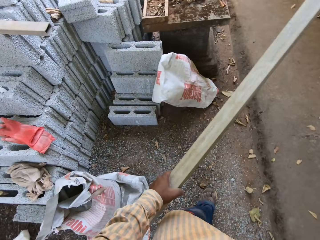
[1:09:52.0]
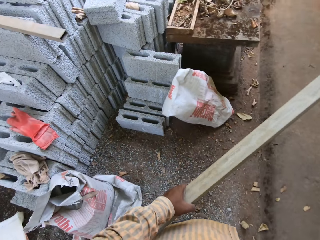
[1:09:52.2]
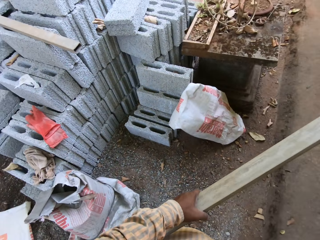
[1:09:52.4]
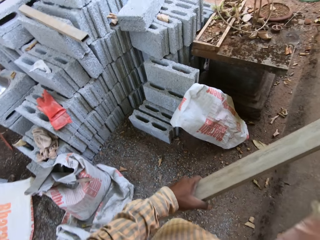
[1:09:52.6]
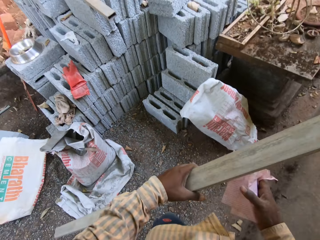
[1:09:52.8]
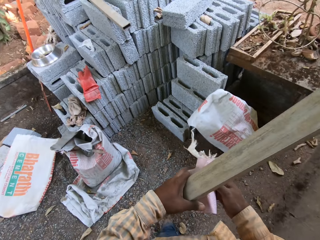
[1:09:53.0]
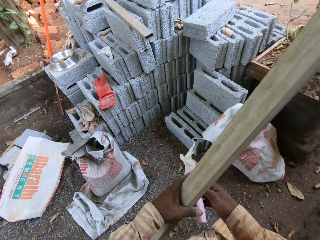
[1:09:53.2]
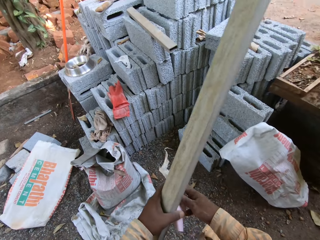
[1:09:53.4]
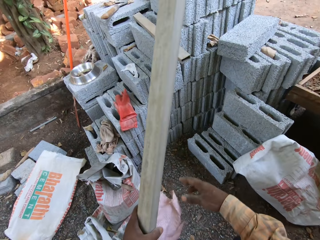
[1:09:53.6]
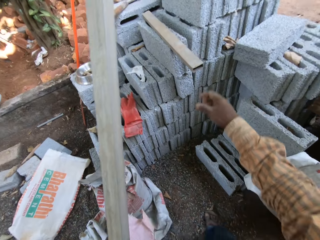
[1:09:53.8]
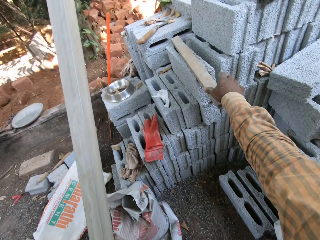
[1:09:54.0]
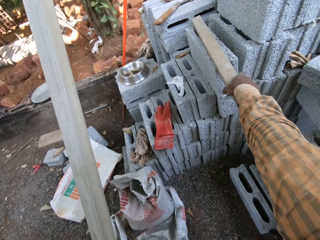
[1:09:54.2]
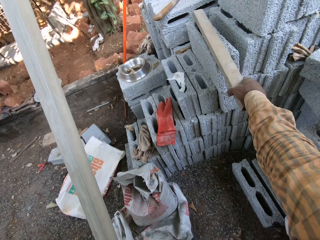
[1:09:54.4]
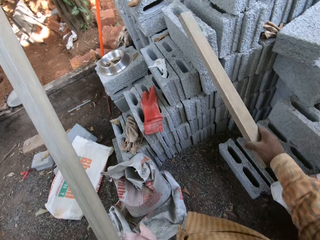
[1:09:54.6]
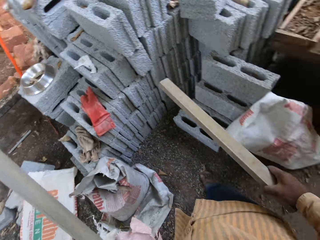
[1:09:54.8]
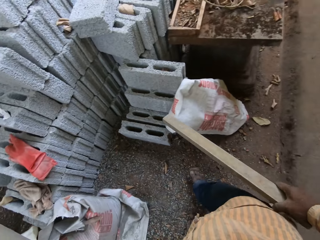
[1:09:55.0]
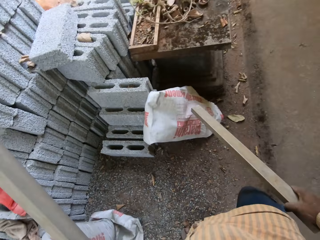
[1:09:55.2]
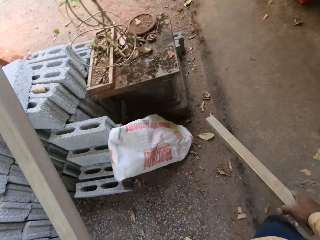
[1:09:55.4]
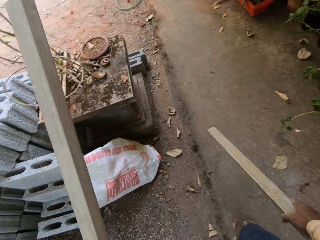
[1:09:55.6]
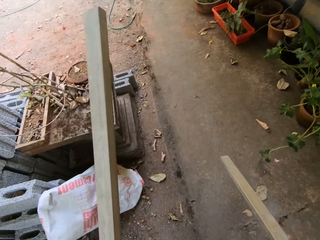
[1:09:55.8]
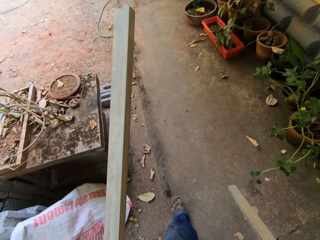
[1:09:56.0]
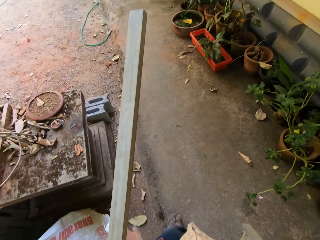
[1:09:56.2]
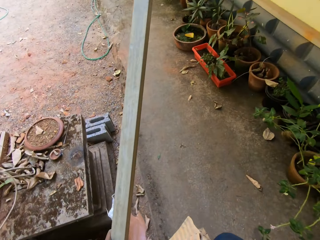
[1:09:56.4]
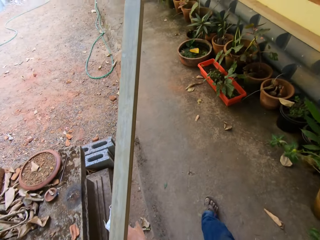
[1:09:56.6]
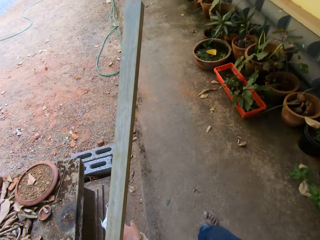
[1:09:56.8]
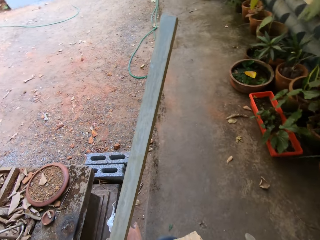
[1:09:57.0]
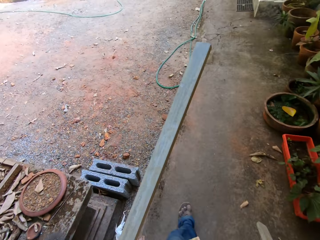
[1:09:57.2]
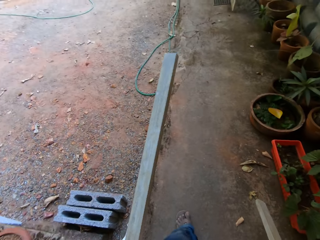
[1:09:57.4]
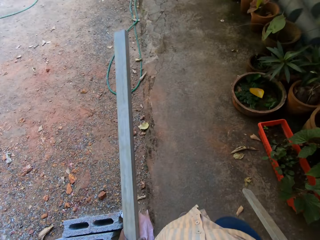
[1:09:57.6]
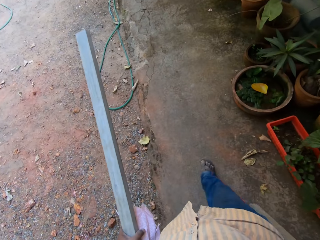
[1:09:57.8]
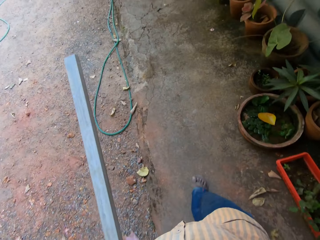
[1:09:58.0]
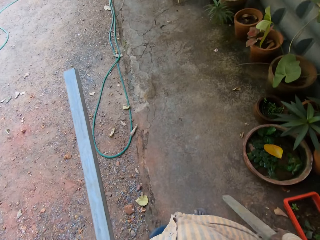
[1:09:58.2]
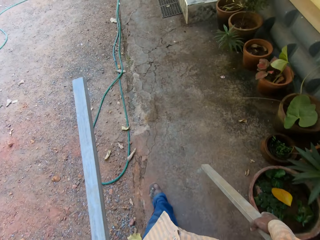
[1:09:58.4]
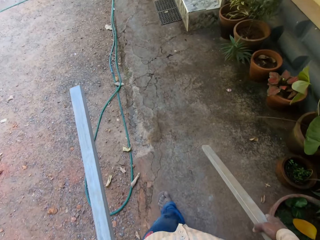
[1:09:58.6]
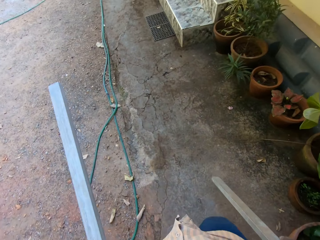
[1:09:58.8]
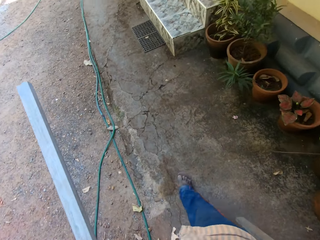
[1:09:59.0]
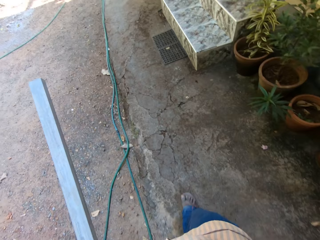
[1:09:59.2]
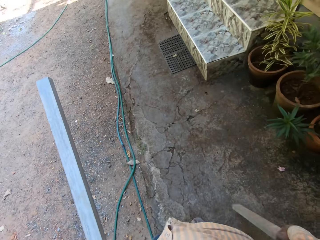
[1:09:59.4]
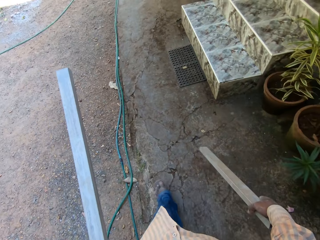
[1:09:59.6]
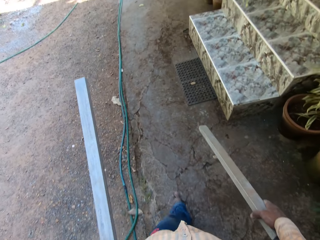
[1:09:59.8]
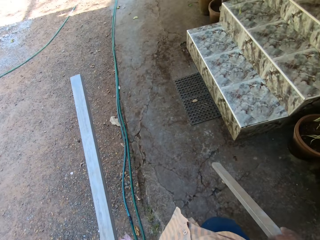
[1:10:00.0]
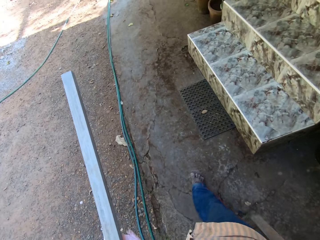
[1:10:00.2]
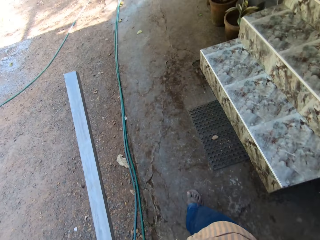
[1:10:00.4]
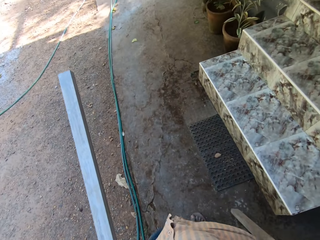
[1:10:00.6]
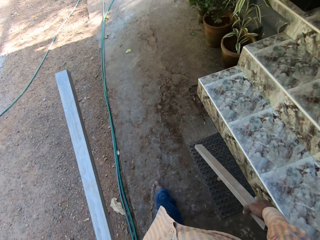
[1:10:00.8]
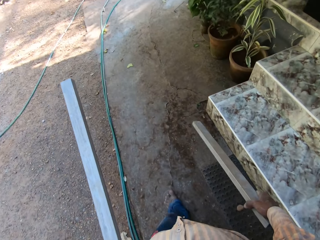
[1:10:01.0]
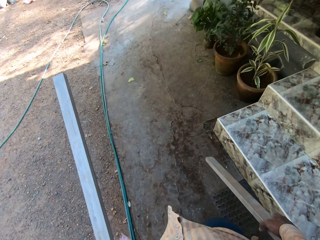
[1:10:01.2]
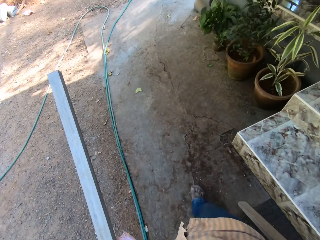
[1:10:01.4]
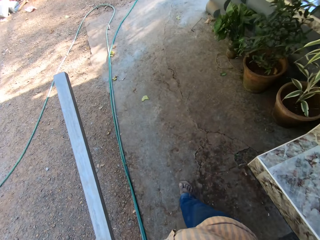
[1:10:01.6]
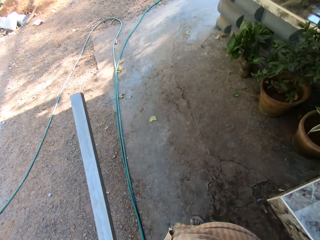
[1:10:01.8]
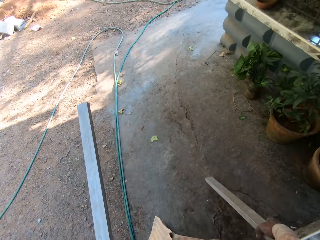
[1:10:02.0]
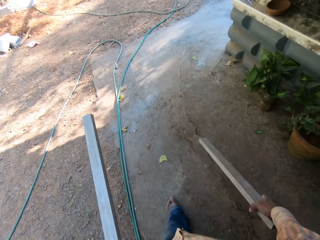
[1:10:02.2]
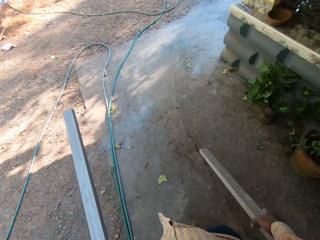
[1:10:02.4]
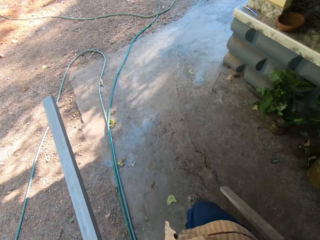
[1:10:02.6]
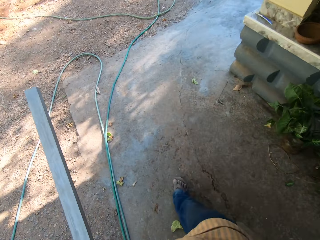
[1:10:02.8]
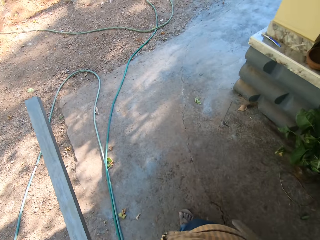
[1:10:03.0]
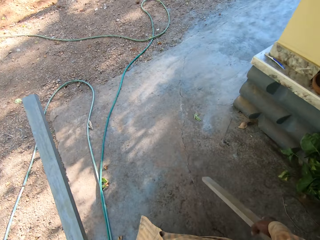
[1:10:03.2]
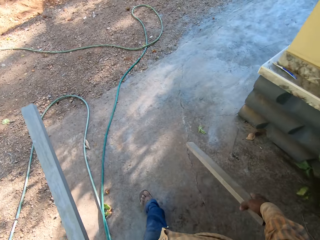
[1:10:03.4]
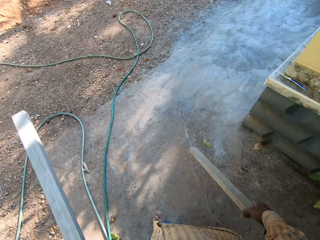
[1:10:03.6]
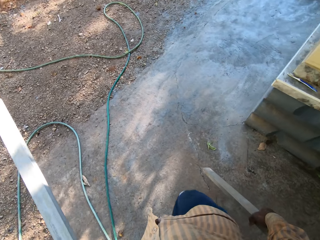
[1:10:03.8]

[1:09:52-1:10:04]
The camera wearer picks a piece of metal or wood from the cement blocks with his right hand. He walks around the house.

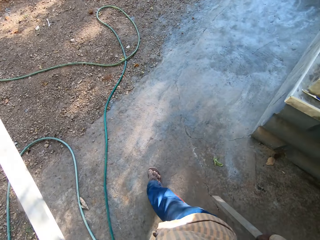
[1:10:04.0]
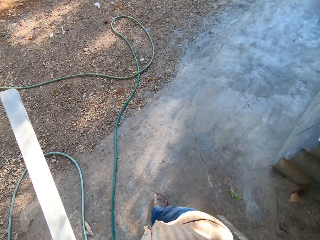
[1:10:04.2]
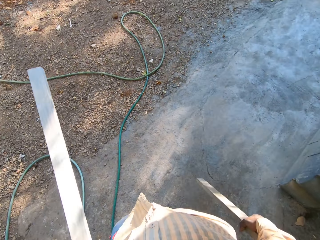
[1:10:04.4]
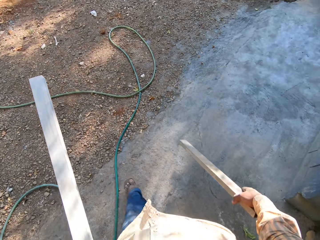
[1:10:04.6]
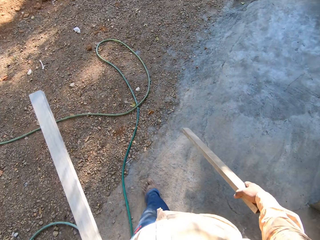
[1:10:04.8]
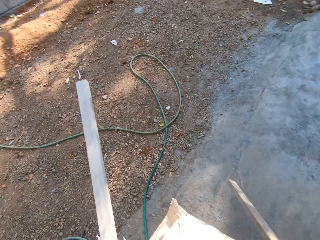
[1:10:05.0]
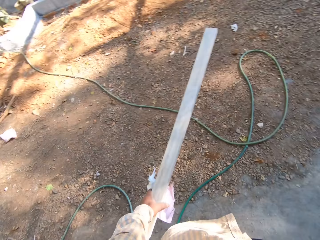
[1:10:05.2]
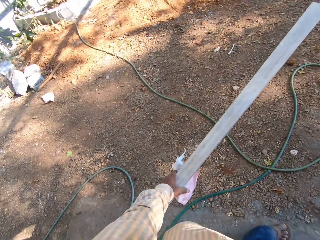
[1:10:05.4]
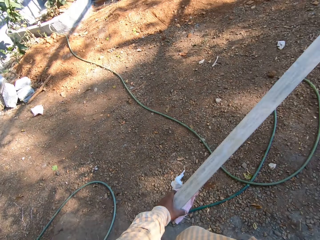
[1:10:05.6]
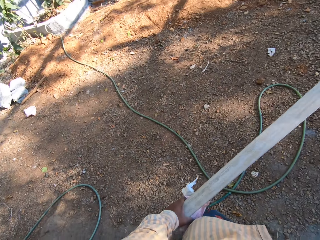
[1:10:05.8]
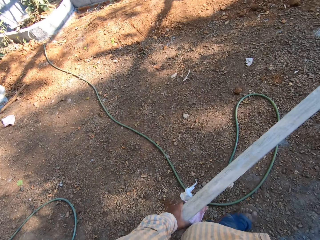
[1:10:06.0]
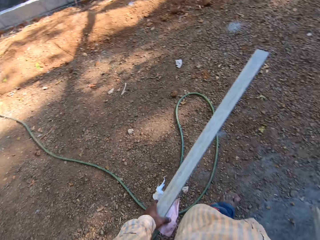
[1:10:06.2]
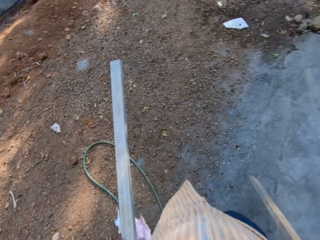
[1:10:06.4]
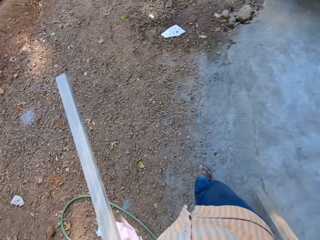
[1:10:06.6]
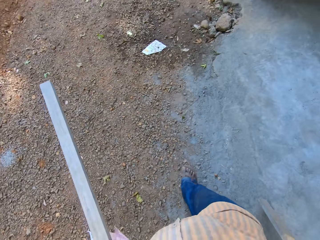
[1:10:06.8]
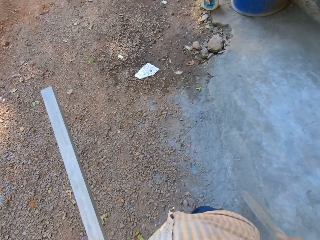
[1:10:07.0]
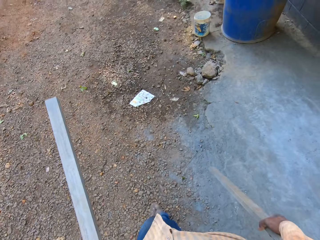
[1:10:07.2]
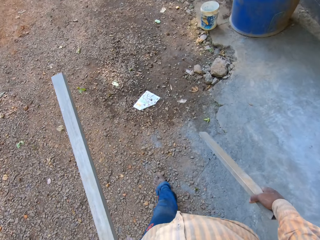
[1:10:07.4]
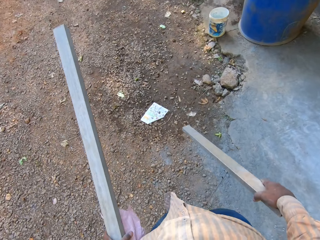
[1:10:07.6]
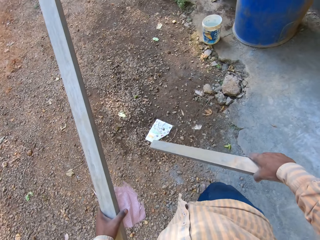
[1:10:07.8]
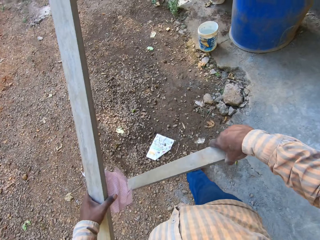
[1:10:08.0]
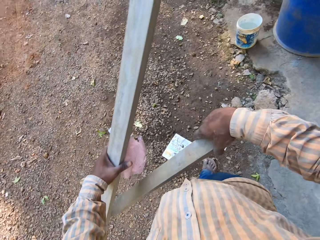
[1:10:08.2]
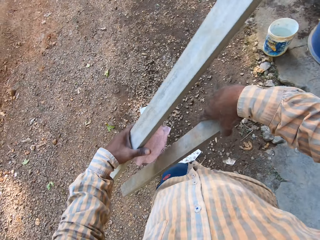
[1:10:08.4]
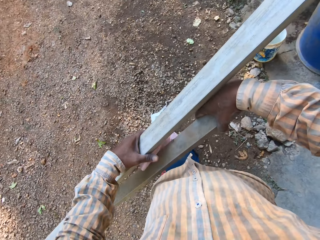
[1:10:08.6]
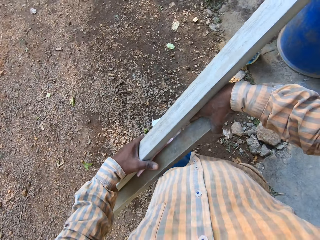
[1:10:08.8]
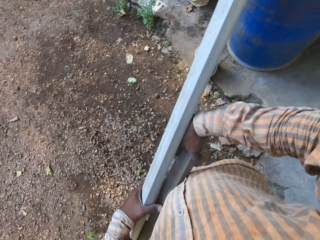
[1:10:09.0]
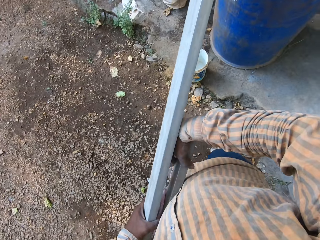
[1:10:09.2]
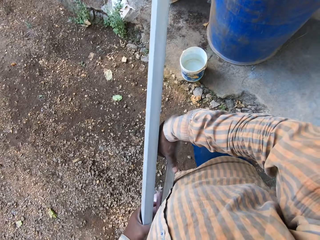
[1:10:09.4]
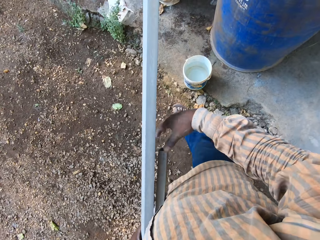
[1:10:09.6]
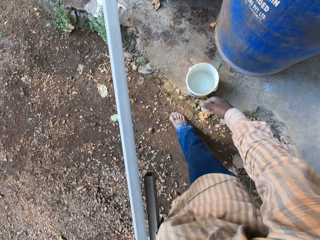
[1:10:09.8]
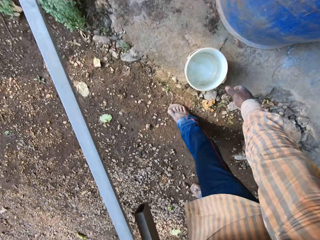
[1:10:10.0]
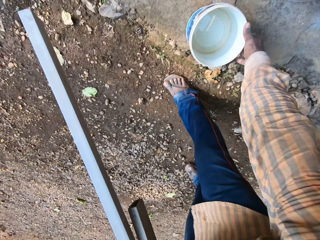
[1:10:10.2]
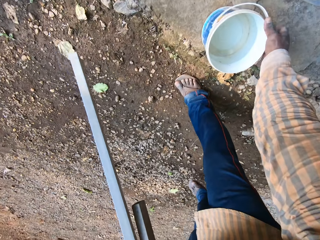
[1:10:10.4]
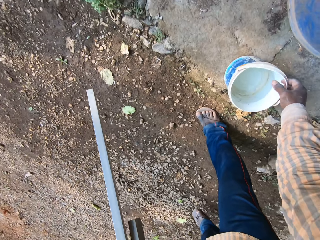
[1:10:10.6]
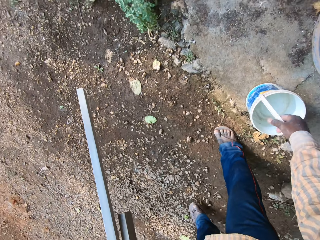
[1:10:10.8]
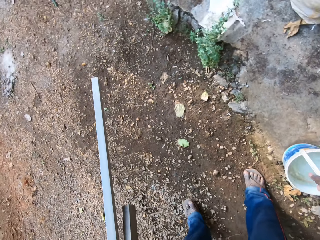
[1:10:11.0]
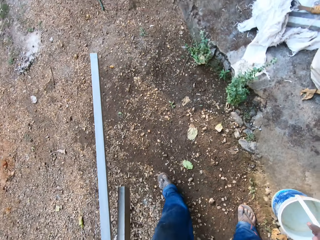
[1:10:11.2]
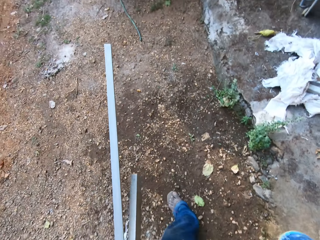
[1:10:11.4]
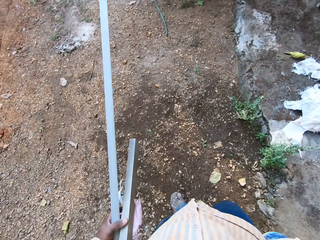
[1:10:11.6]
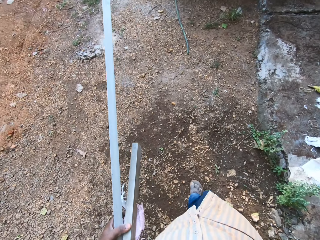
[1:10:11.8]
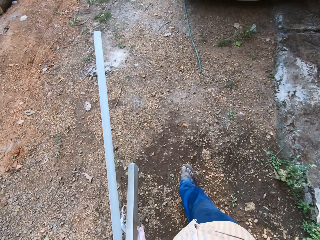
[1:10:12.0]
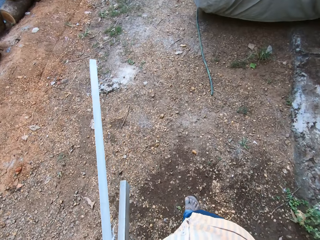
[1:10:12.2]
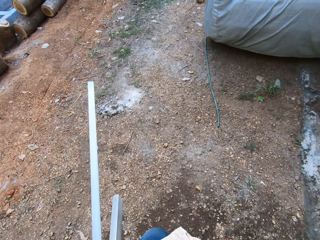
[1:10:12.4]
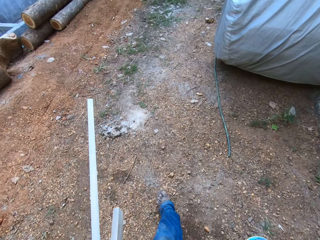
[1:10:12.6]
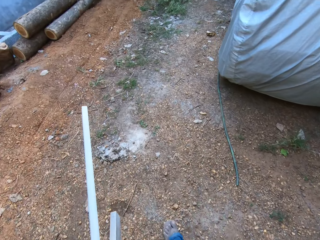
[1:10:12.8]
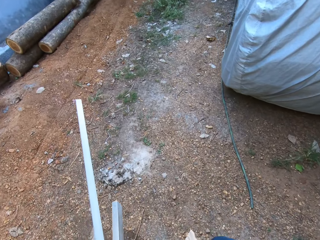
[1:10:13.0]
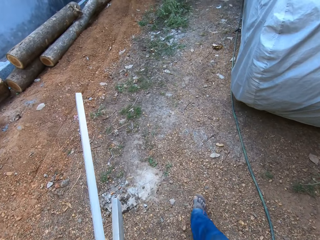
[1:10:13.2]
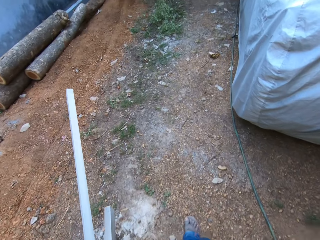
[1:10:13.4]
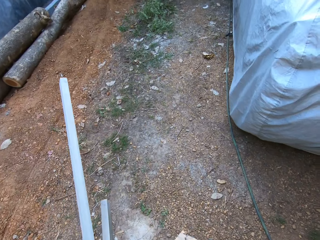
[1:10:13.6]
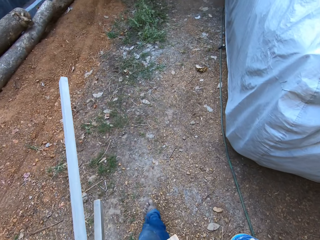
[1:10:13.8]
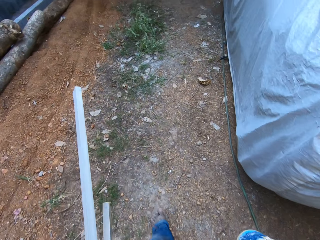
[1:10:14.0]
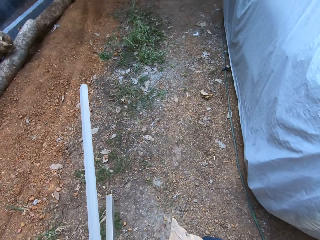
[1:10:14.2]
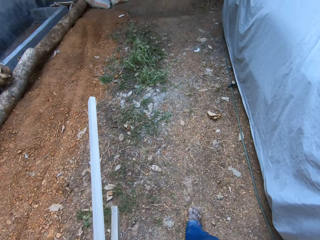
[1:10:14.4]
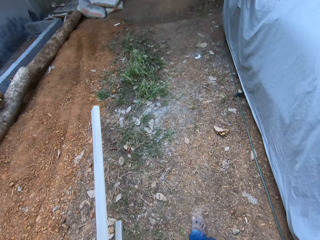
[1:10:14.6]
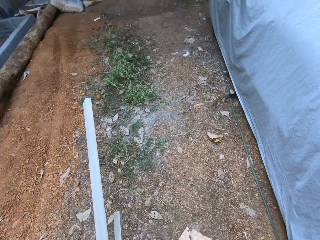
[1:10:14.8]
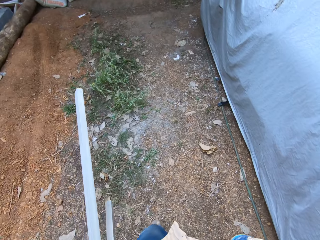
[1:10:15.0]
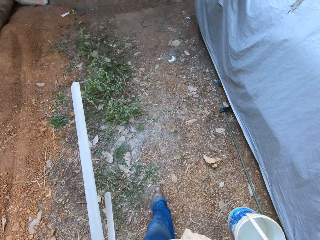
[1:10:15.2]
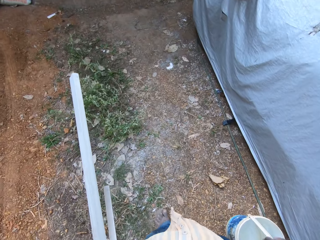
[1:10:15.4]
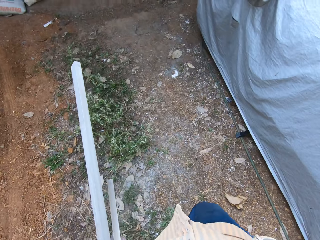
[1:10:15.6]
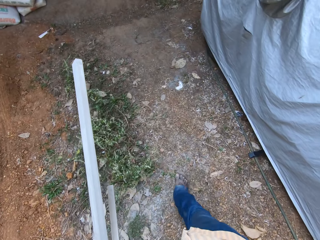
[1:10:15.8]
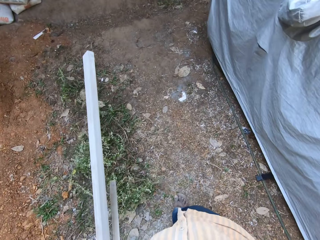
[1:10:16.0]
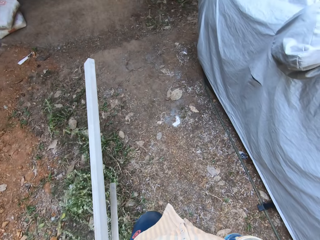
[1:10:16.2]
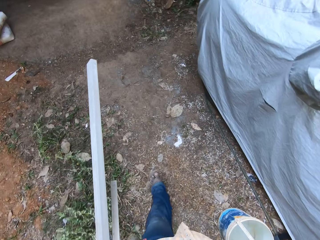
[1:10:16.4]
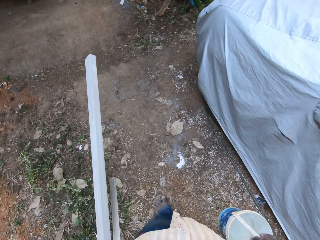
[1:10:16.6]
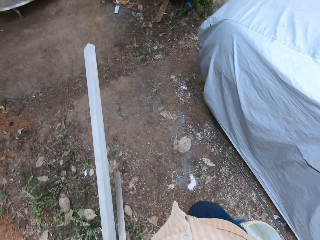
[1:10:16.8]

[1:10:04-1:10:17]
The camera wearer picks a white bucket of water from the ground with his right hand. He walks towards the car.
